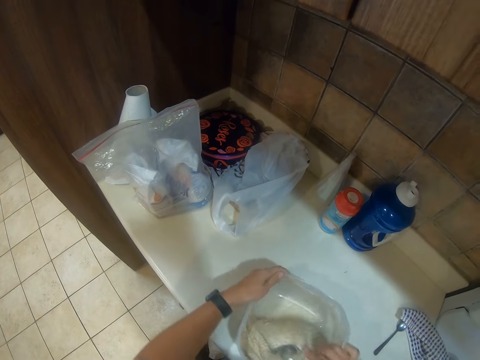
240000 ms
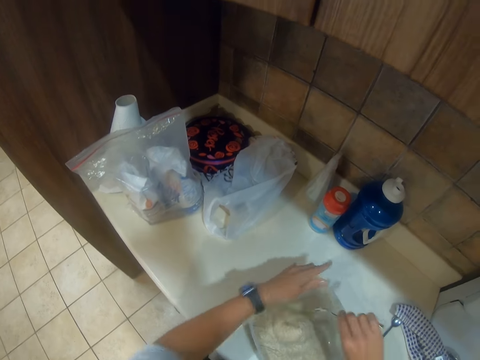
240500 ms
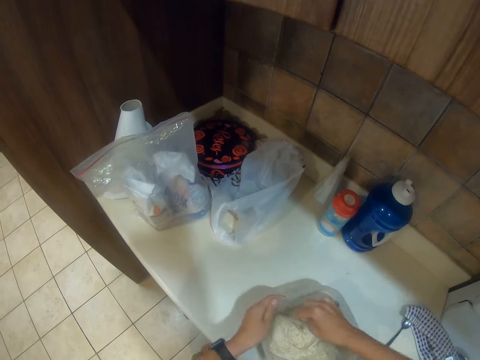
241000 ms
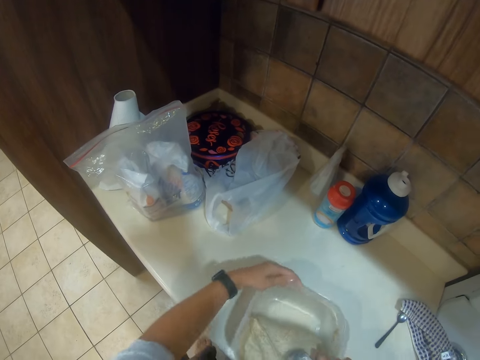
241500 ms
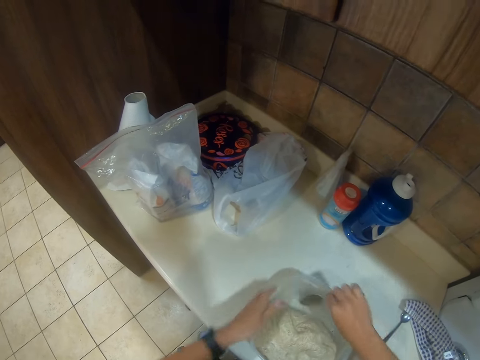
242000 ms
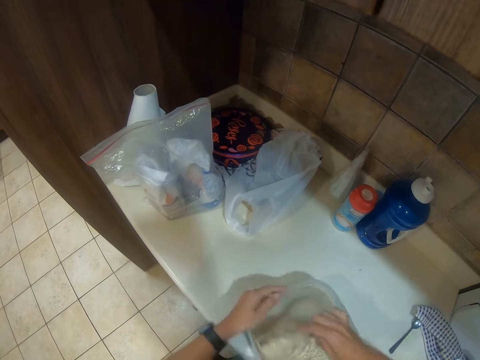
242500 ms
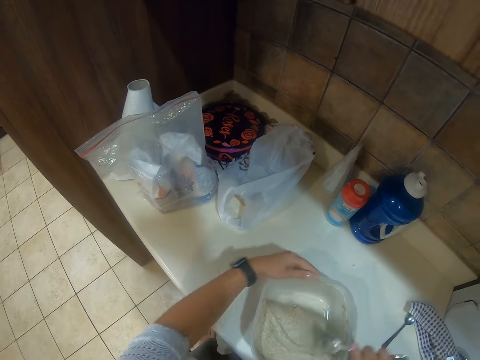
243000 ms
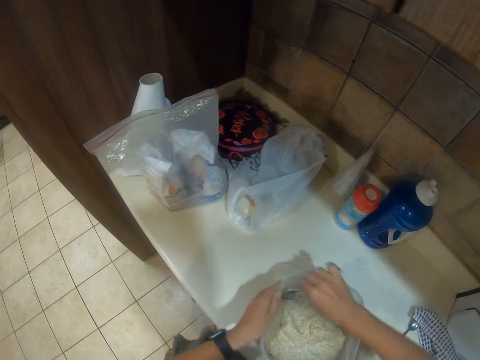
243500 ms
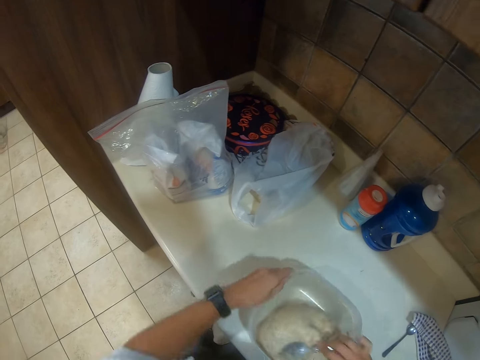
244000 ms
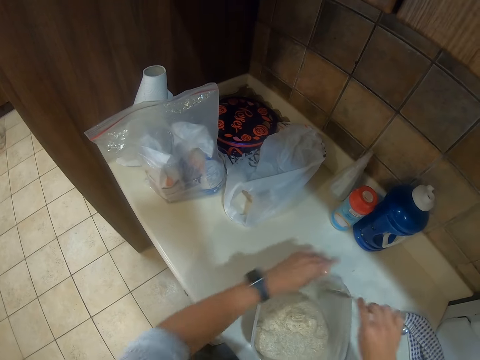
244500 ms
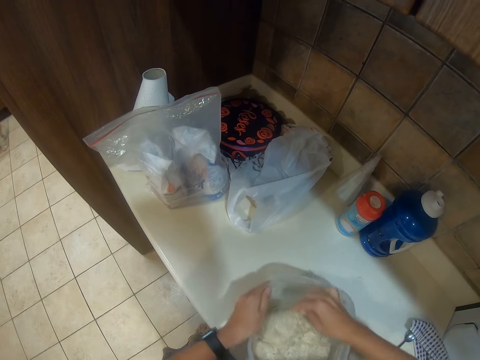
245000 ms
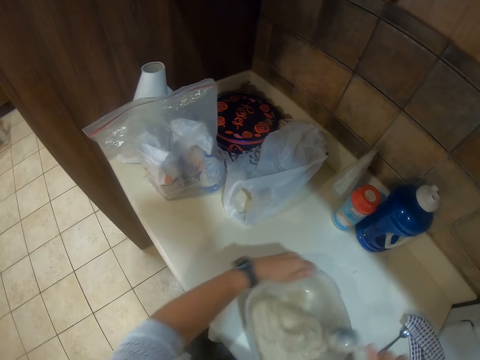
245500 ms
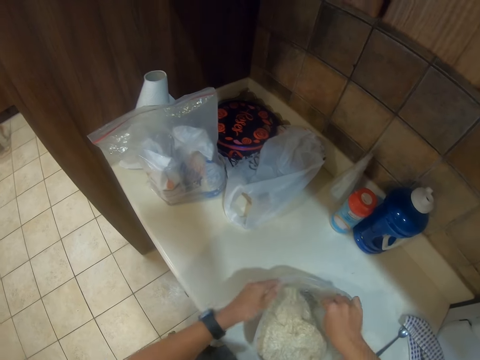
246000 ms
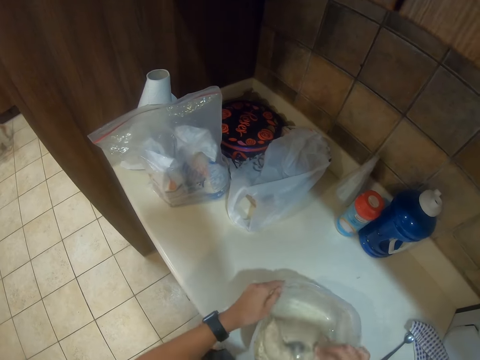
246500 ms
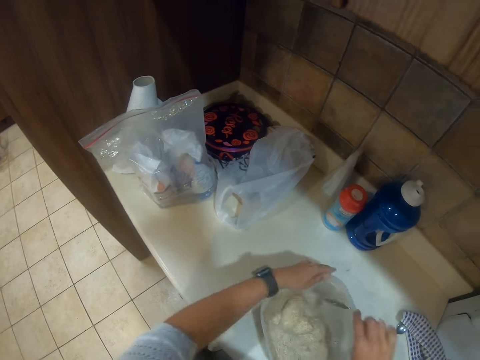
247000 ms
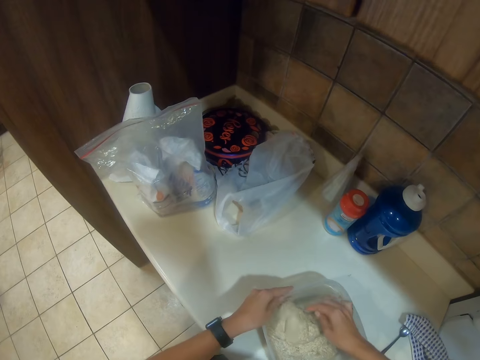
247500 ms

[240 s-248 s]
The camera wearer talks.

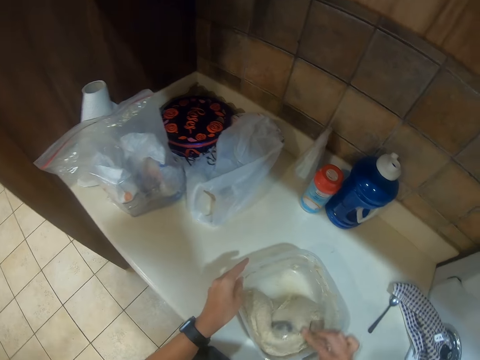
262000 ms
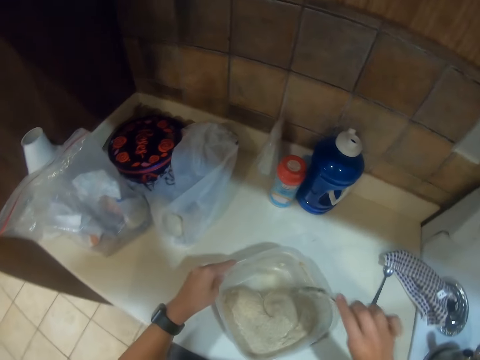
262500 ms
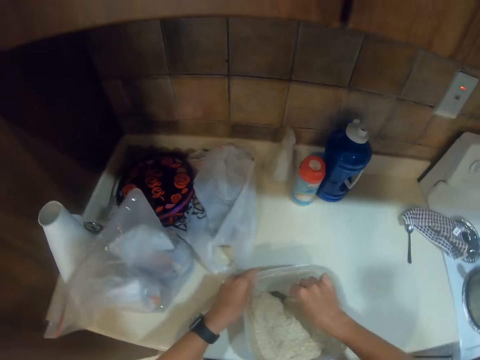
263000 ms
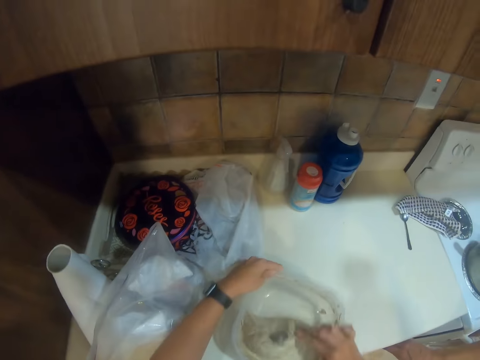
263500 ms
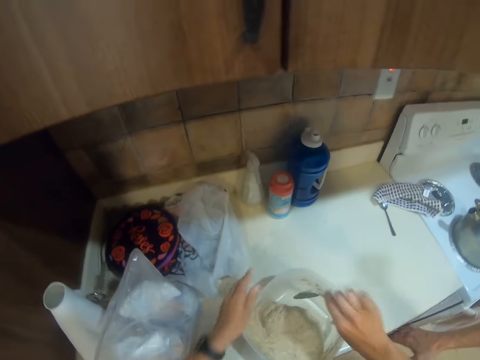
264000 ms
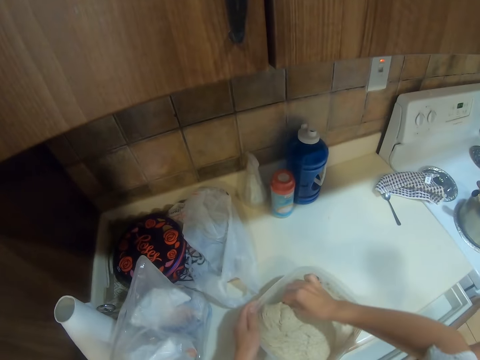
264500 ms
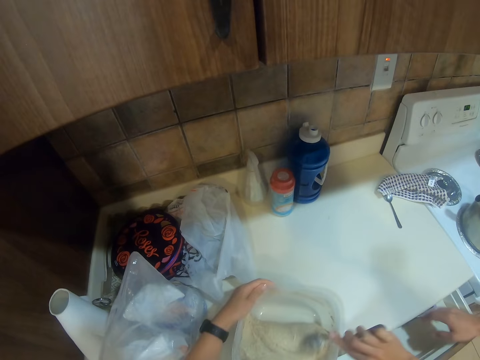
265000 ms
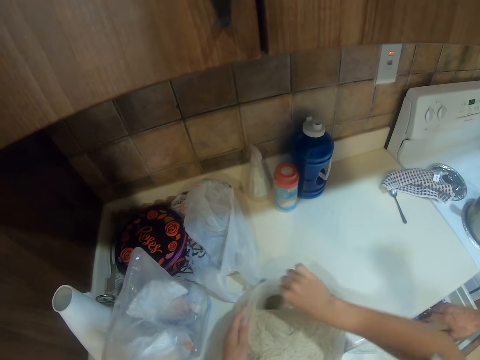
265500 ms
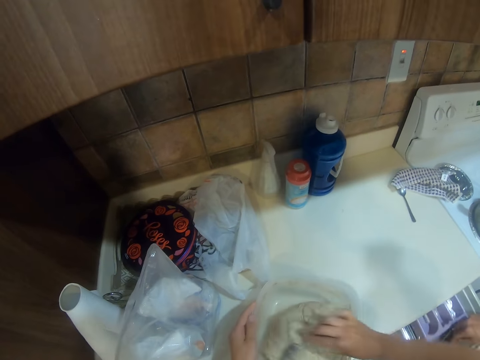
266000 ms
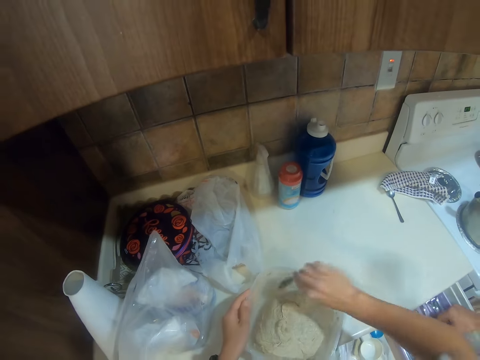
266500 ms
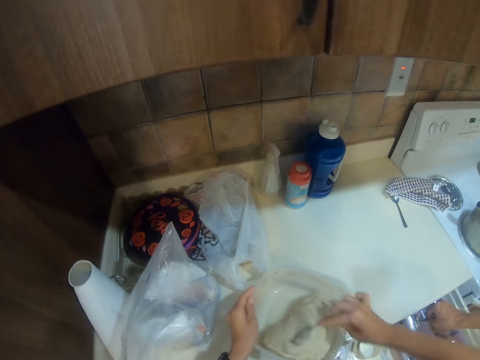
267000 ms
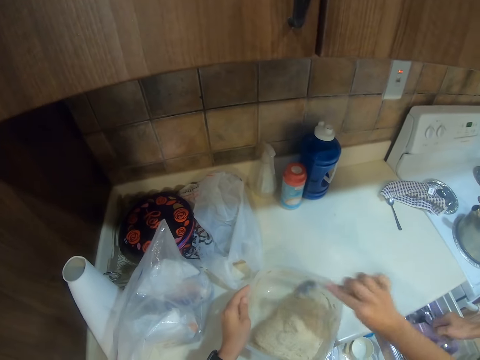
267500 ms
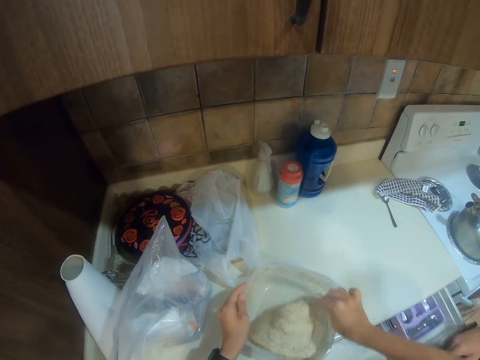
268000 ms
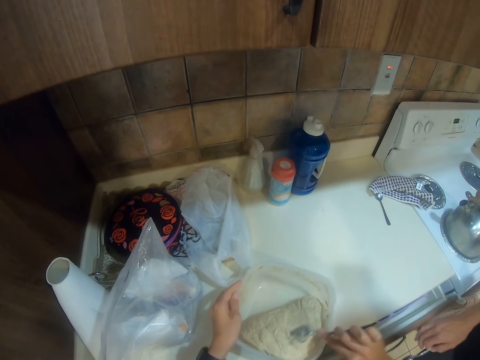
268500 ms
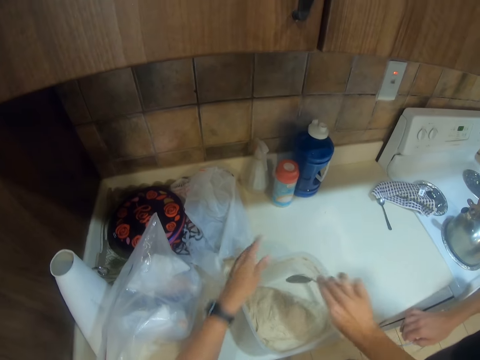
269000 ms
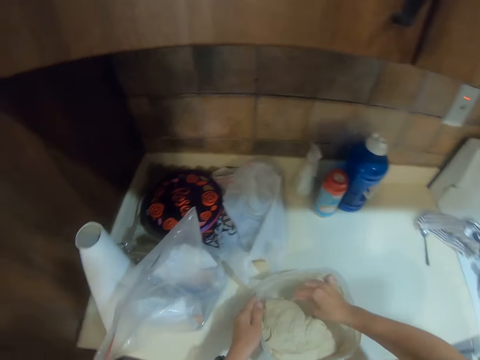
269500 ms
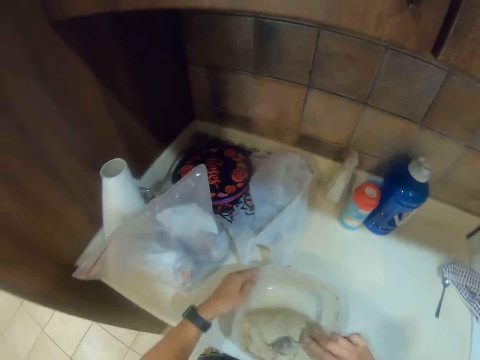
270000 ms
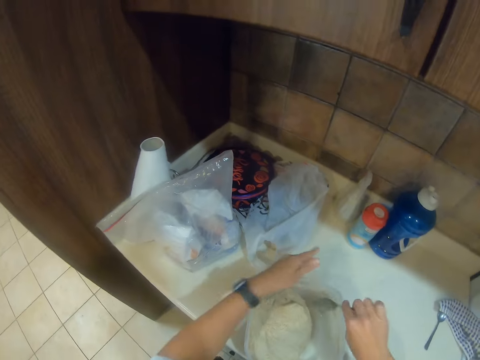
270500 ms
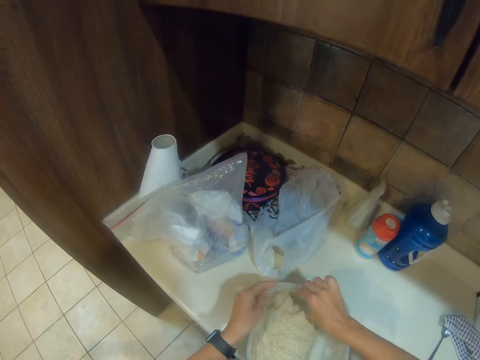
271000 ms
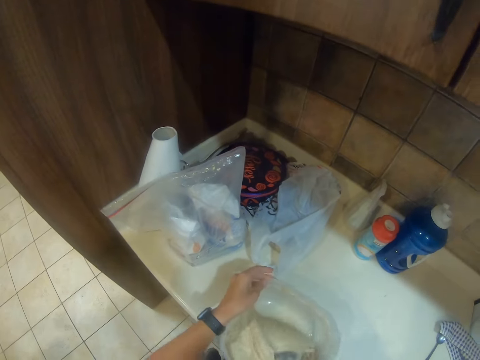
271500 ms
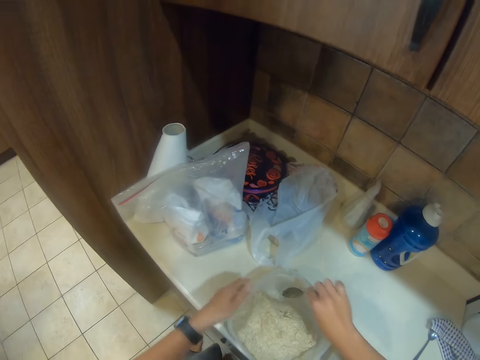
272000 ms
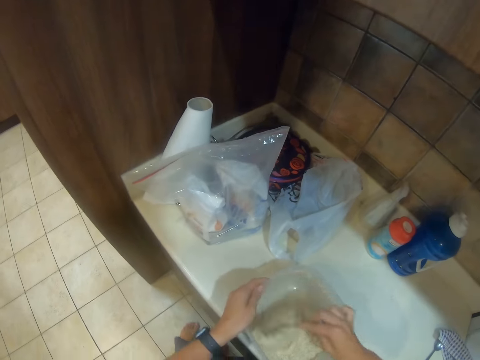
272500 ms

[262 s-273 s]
The camera wearer pushes the bowl and stirs the dough. A person talks. The camera wearer talks.

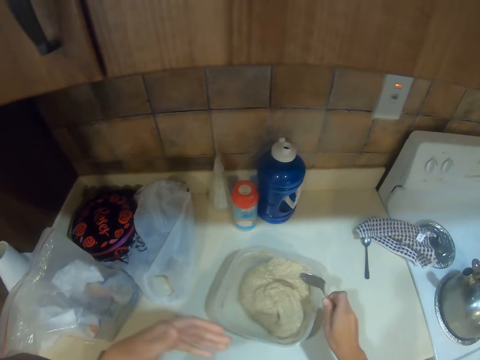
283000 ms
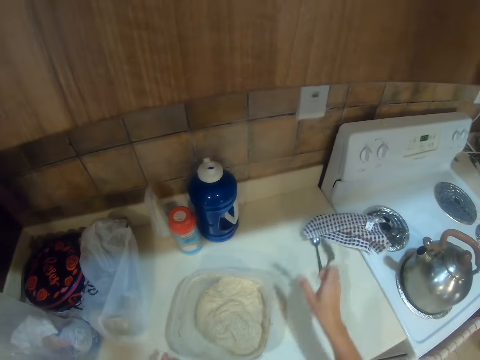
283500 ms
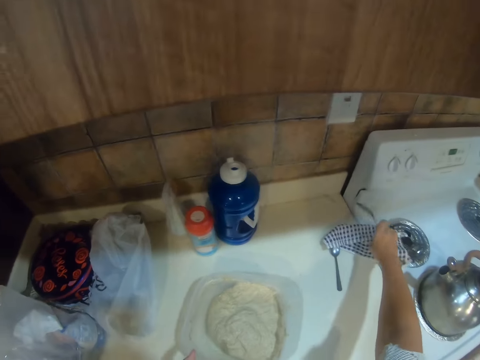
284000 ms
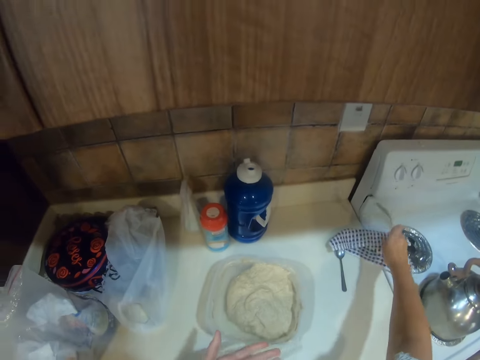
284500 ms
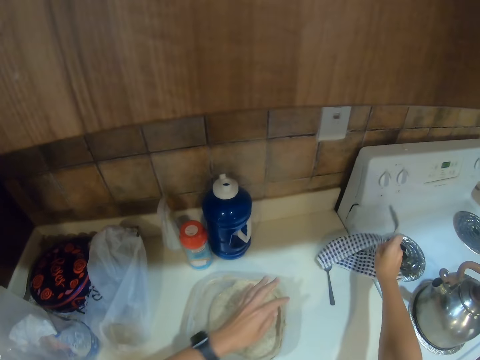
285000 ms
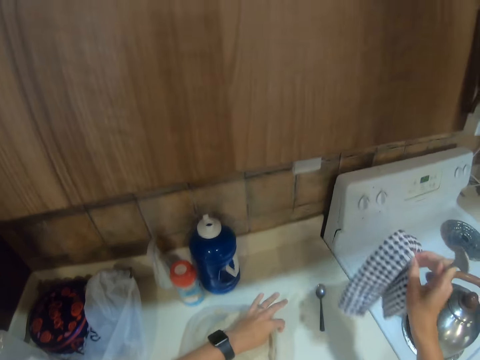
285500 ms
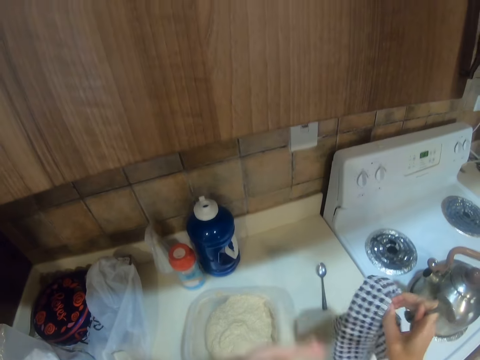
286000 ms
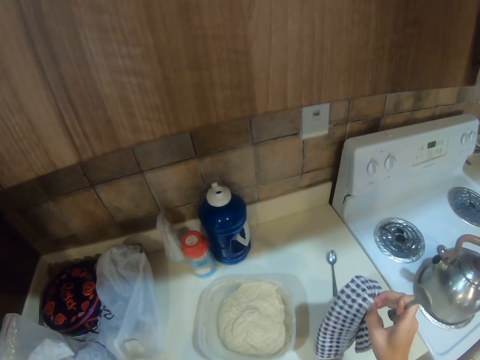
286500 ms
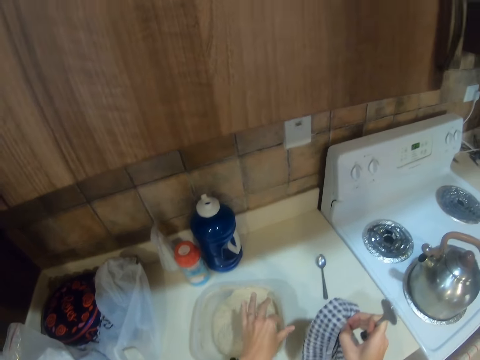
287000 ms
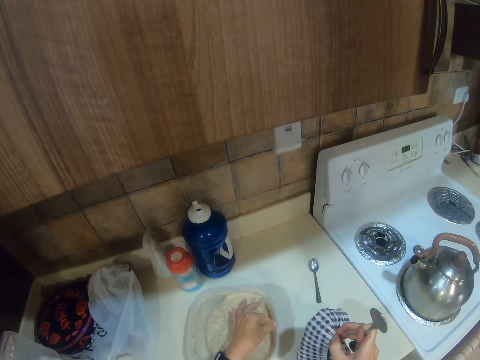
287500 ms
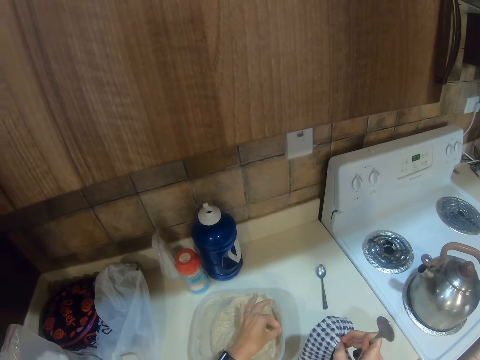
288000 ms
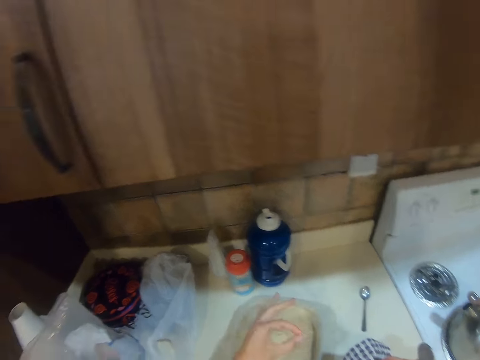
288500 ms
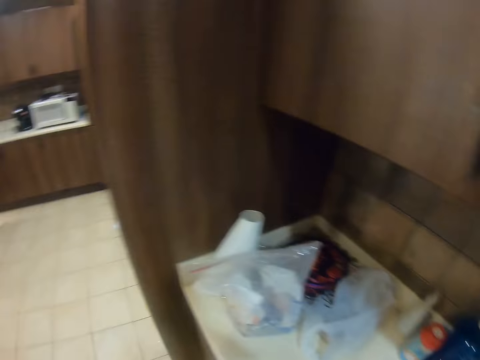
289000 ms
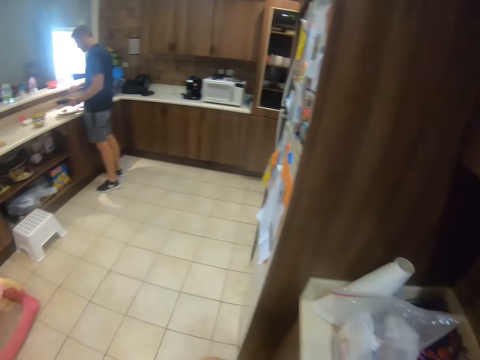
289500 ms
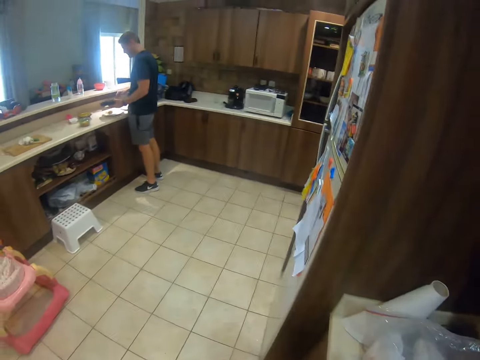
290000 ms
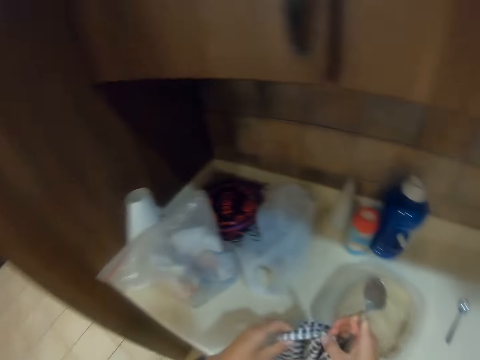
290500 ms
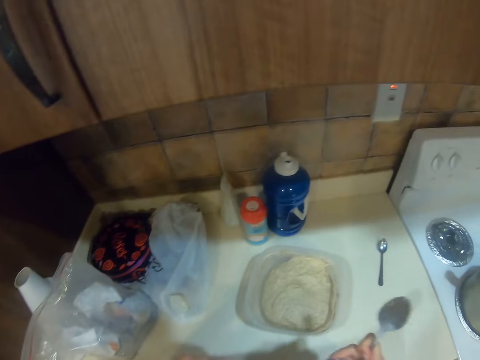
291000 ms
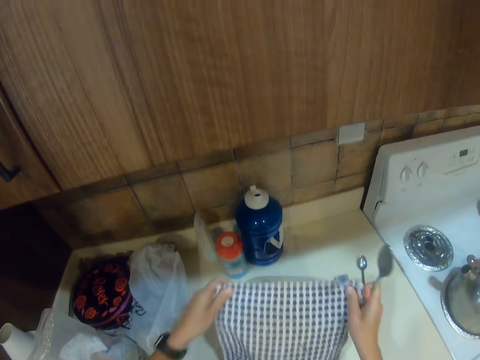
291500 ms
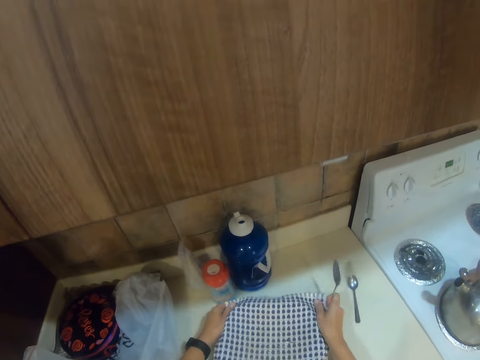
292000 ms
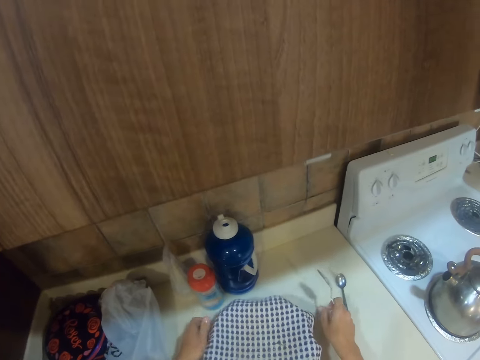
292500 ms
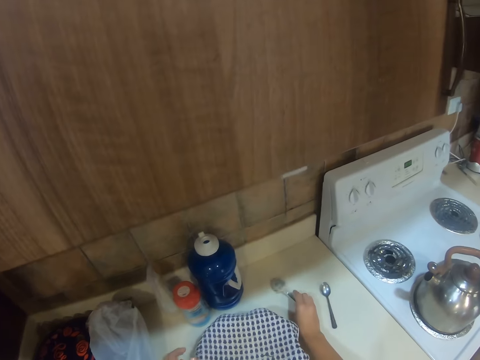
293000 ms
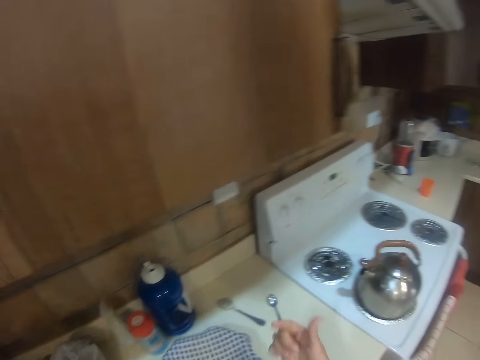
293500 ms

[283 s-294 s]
The camera wearer pushes the bowl, moves the right hand and picks up the towel. A person talks. The camera wearer picks up the kitchen towel. They remove something from the dough. They look at a man. They close the tin of dough with the kitchen towel. They put the spoon down.
